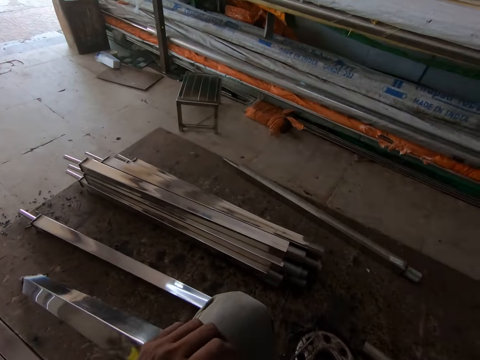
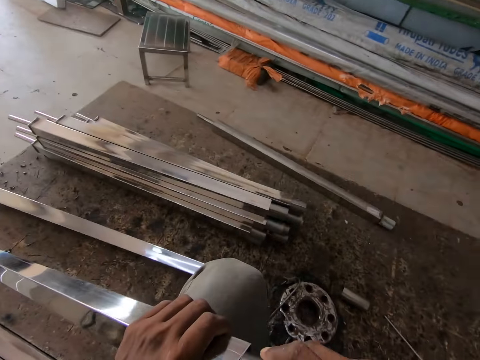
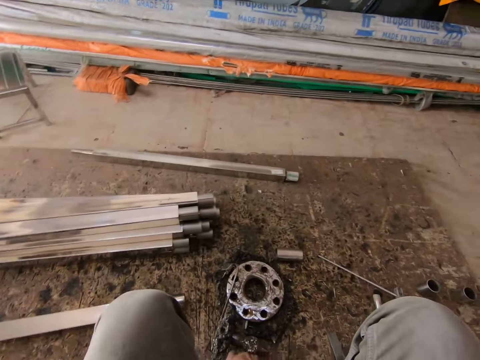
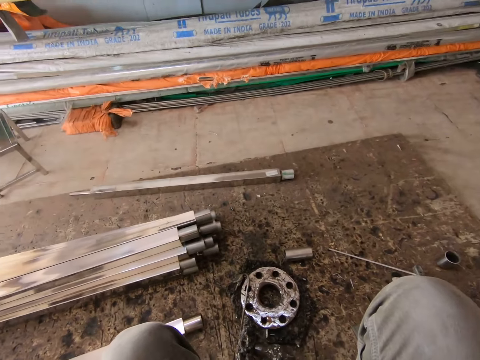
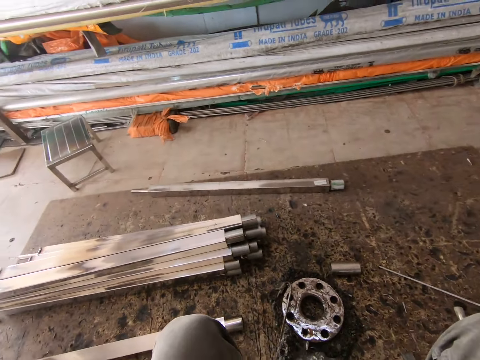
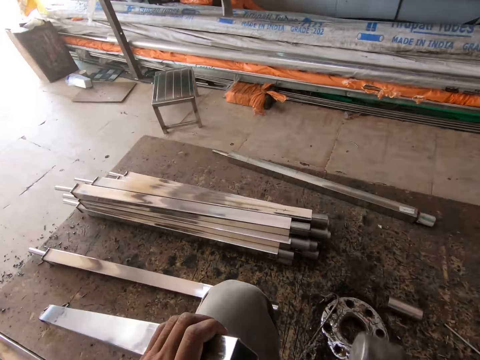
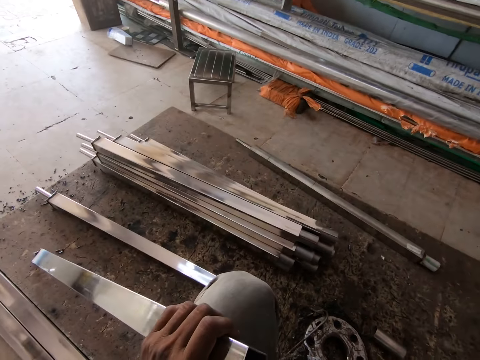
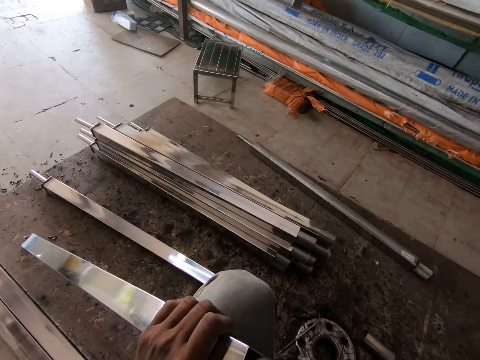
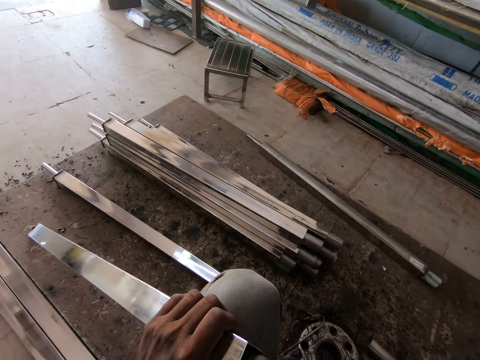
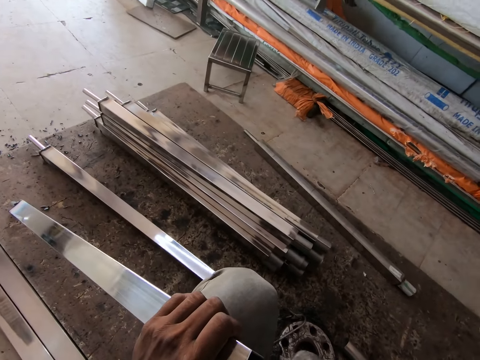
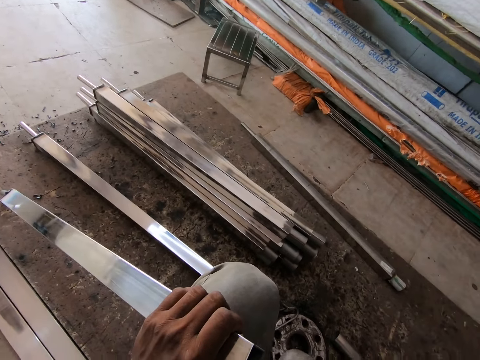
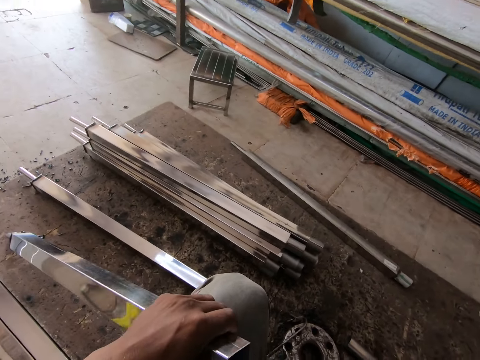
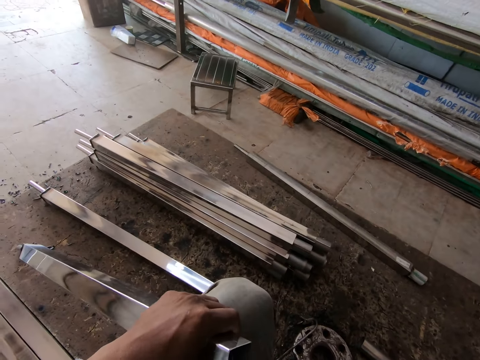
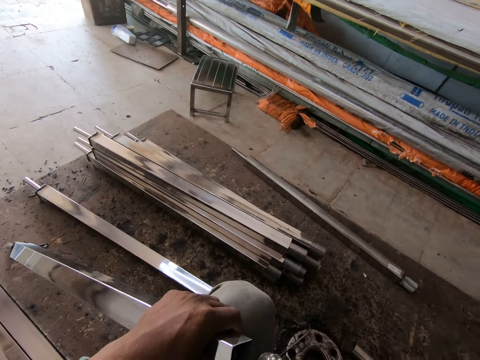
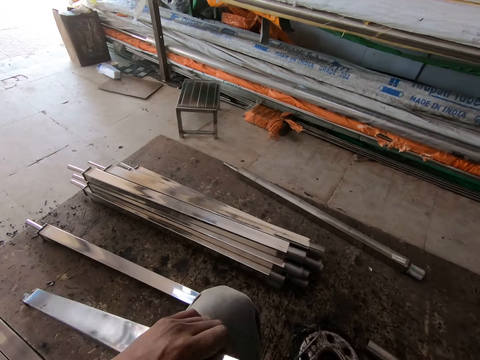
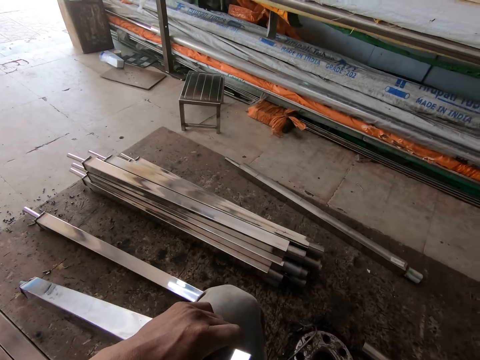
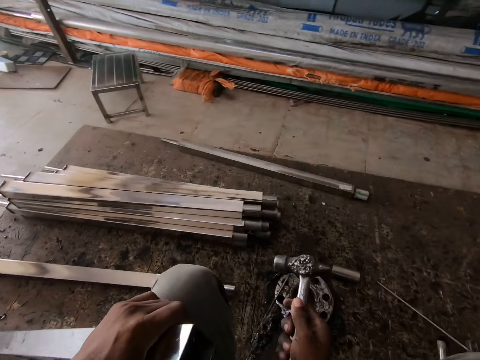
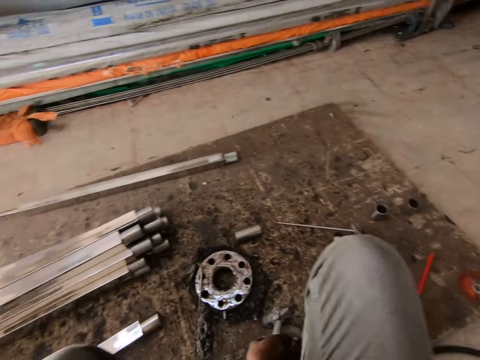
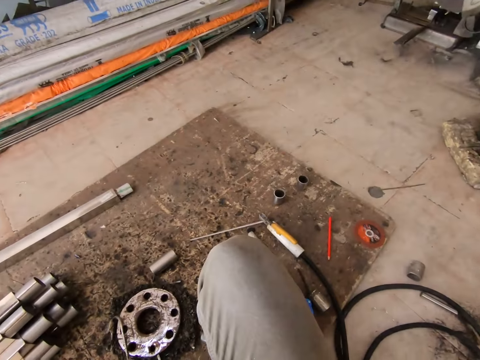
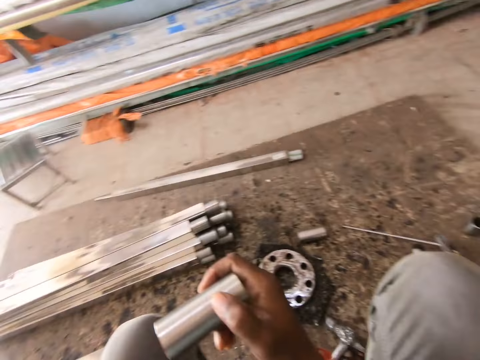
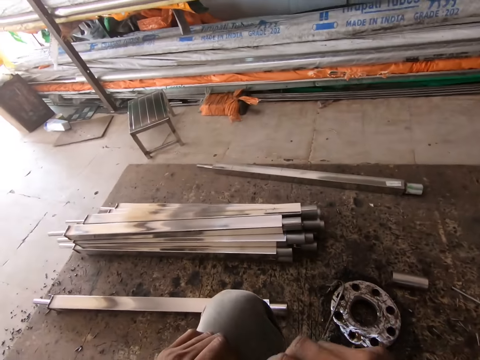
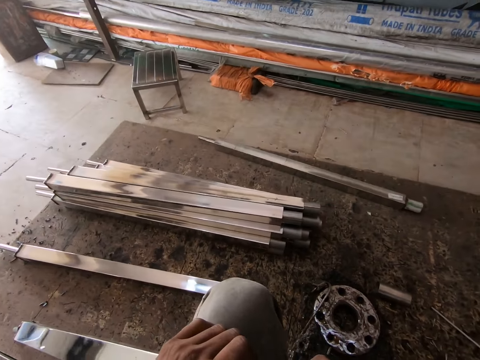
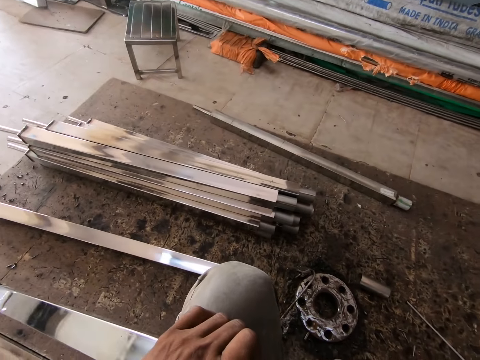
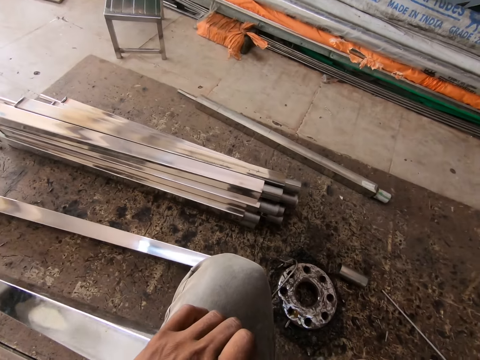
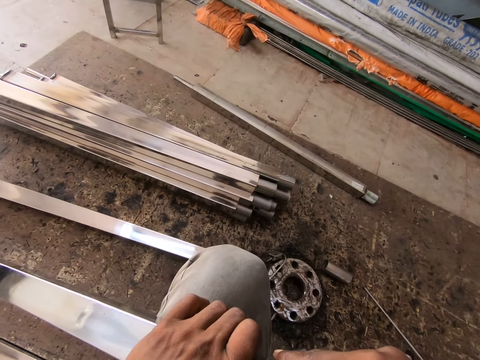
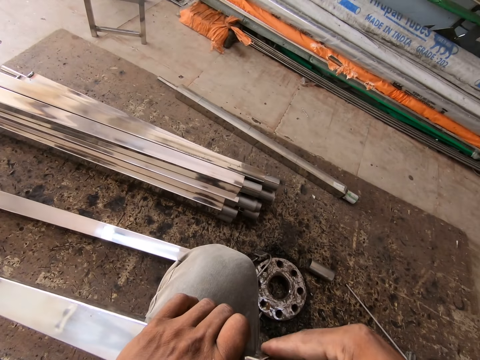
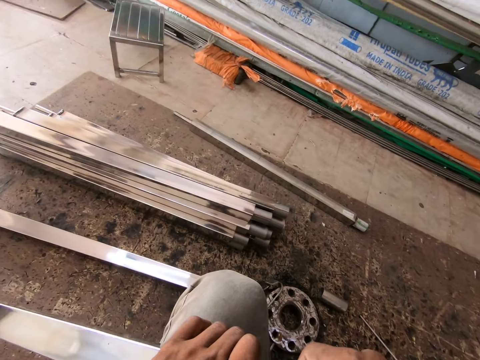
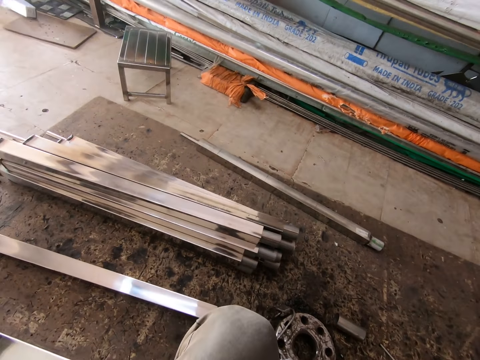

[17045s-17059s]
The camera wearer holds the steel with his right hand. He drops the square on the floor with his right hand. He picks up the hammer from the floor with his right hand. He hammers the square tube with the hammer in his right hand. He drops the hammer on the floor with his right hand. He picks up the steel tube from the floor with his right hand. He inserts the steel tube into the square tube with his right hand.

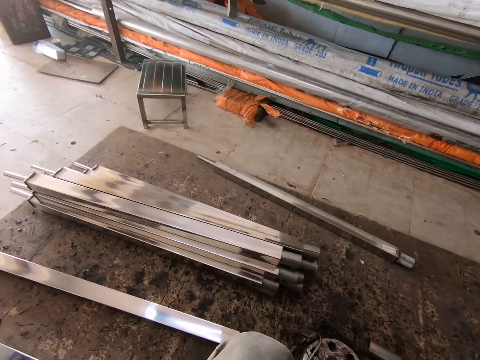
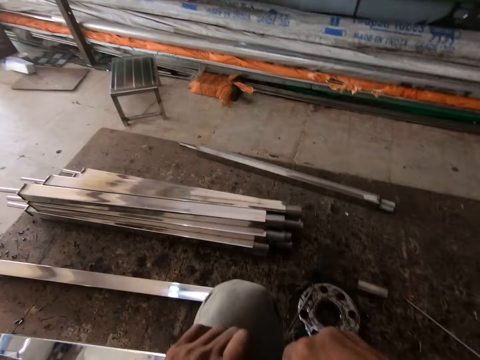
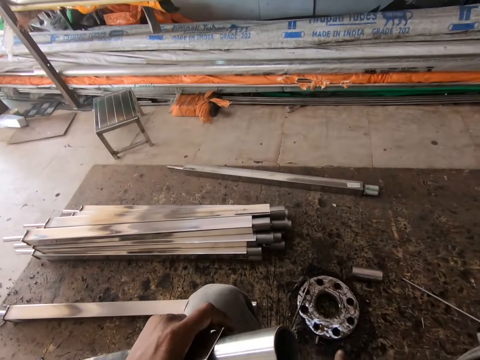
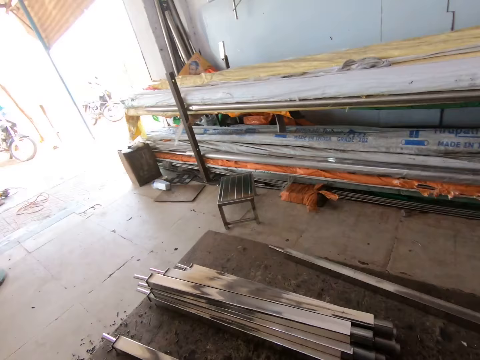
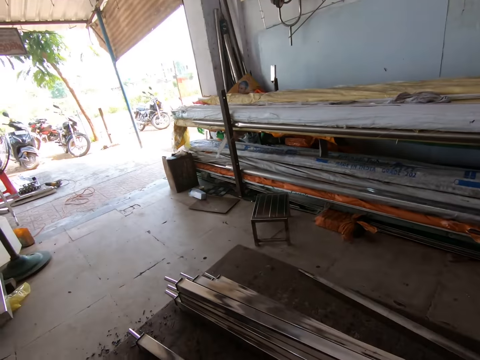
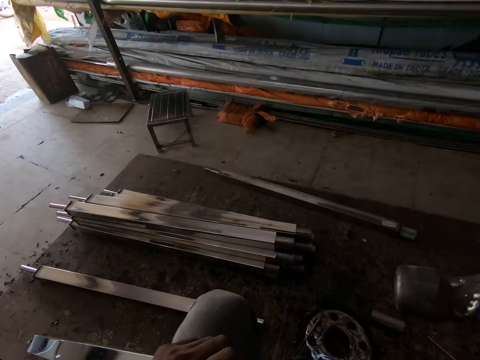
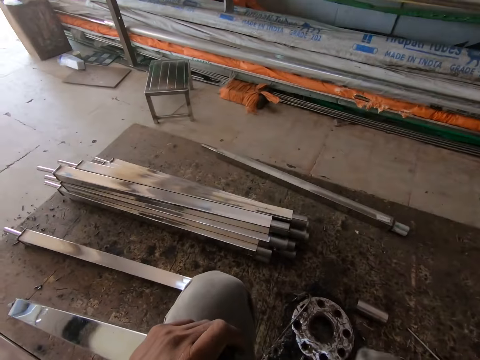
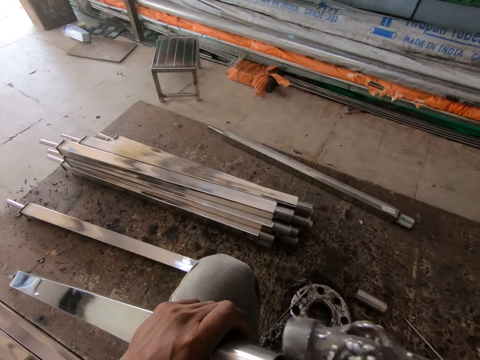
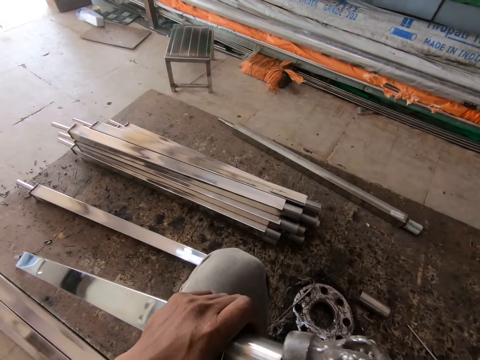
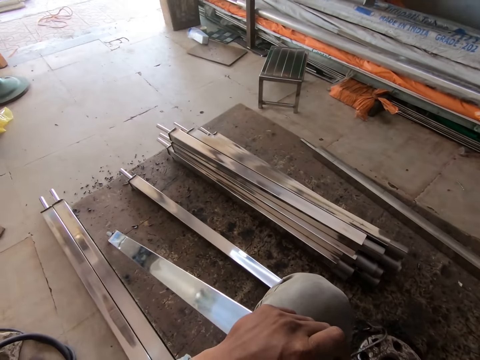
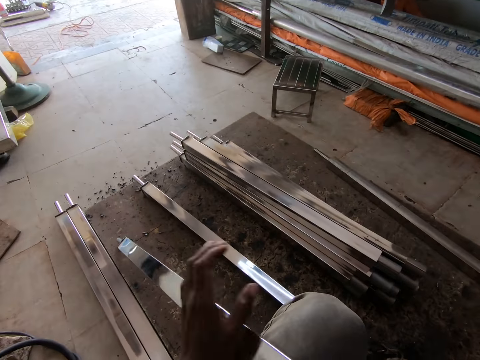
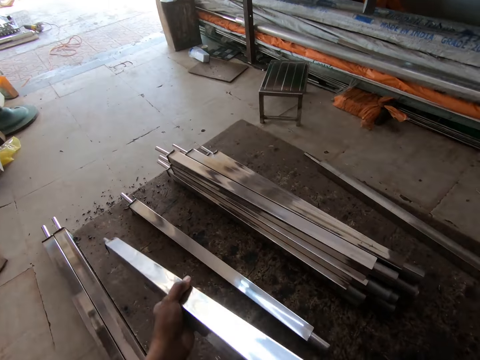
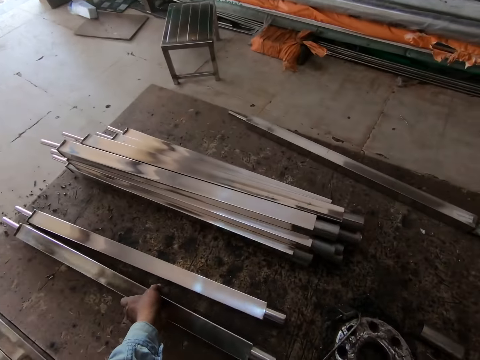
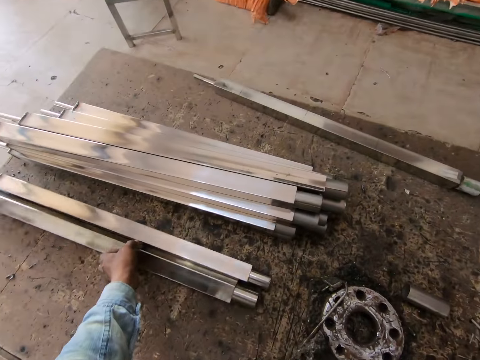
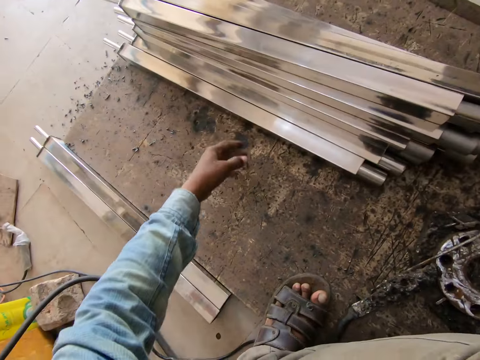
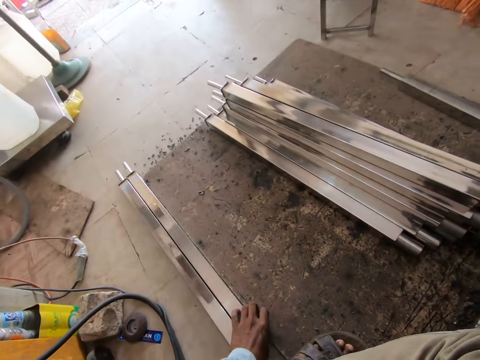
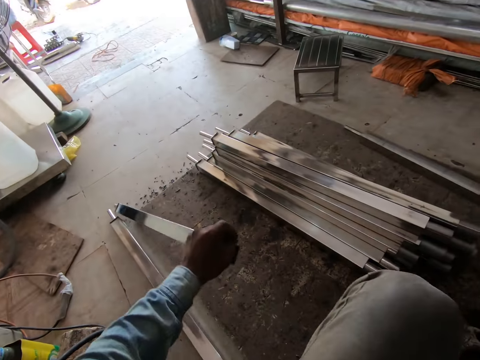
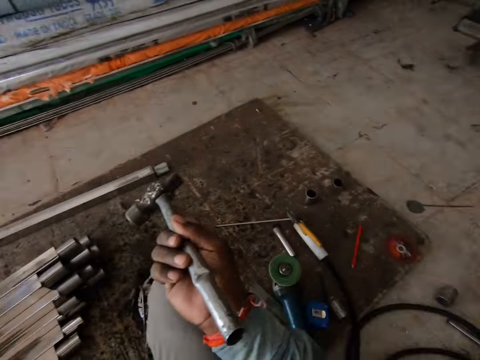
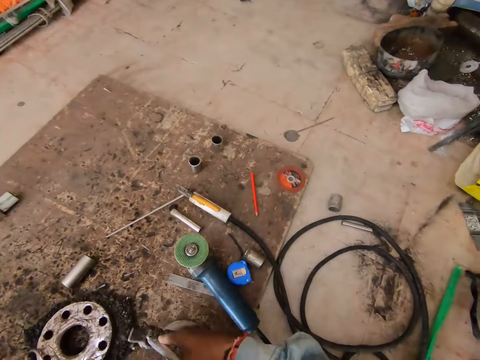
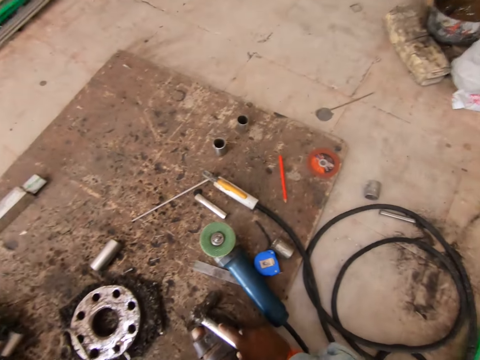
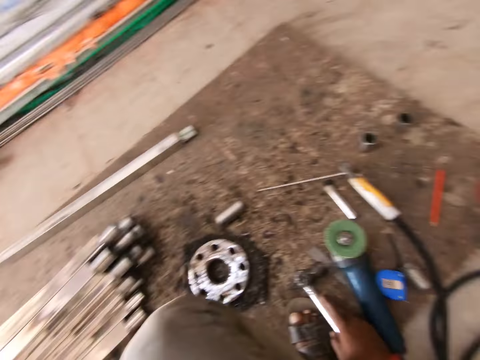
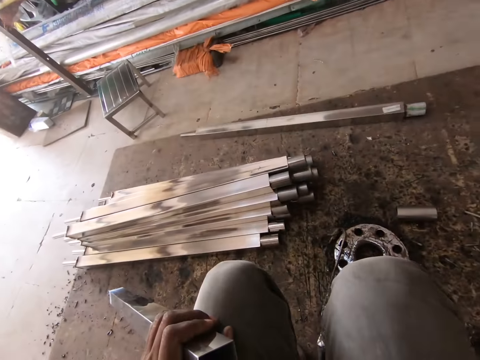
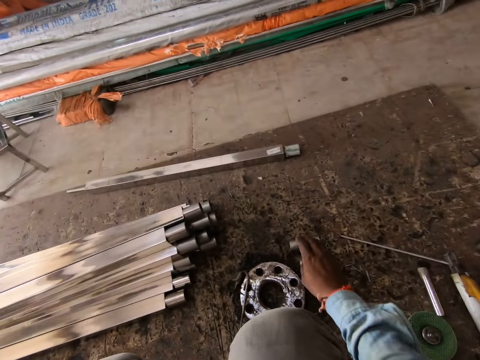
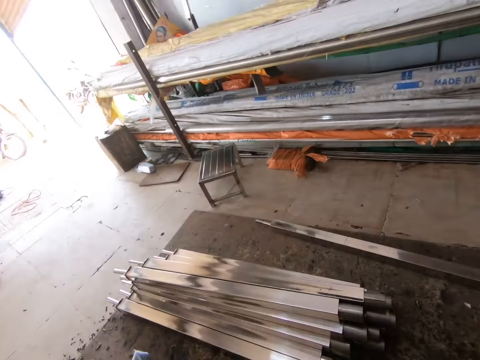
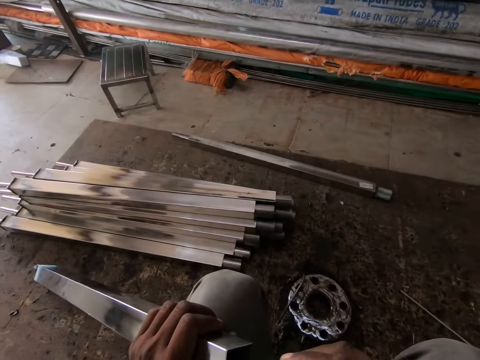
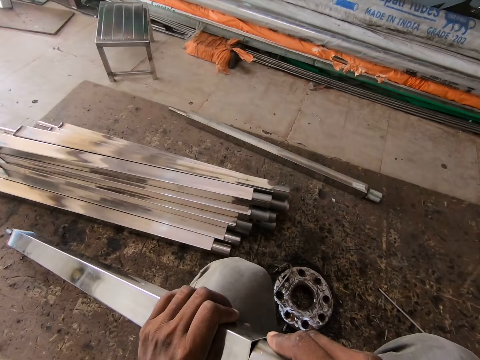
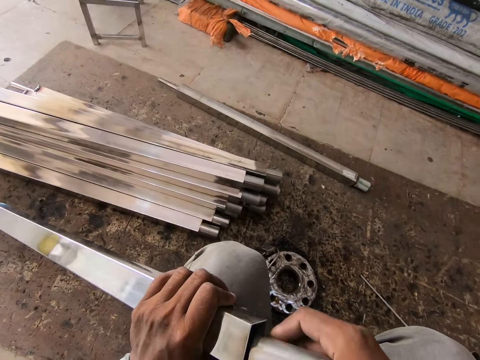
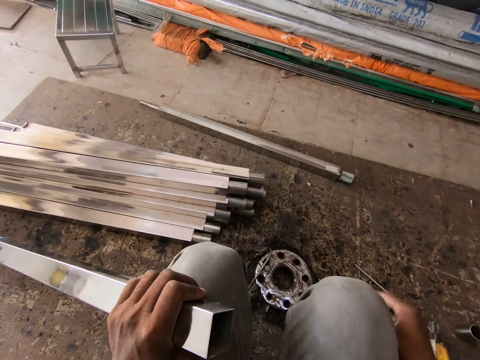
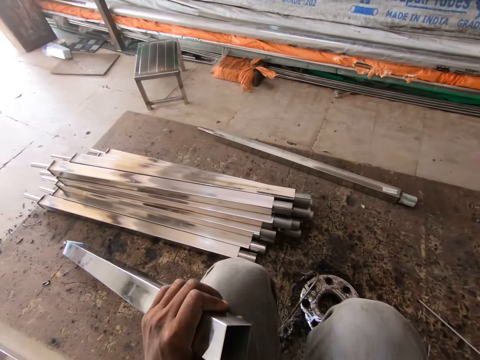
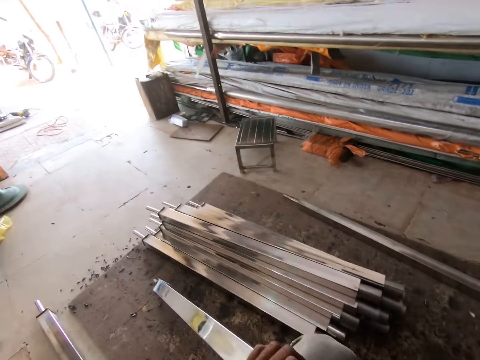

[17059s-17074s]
The camera wearer holds the hammer with his right hand. He hammers the steel tube into the square tube with the hammer in his right hand. He holds the square tube with his left hand. He drops the square tube on the floor with his left hand. He adjusts the square tubes on the floor with his left hand. He picks up the square tube from the floor with his left hand. He holds the hammer with his right hand. He drops the hammer on the floor with his right hand. He picks up the steel tube from the floor with his right hand. He inserts the steel tube into the square tube with his right hand.
